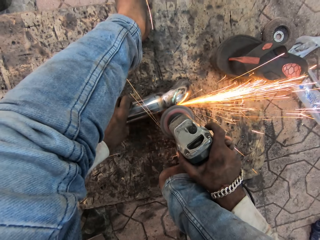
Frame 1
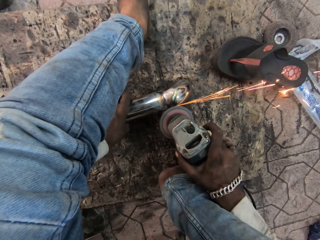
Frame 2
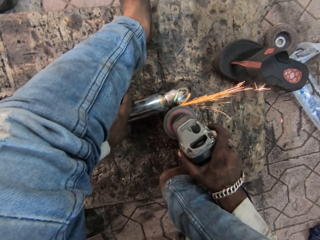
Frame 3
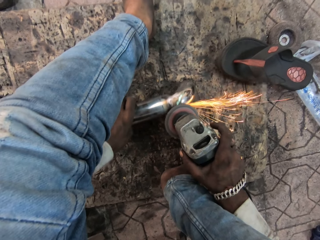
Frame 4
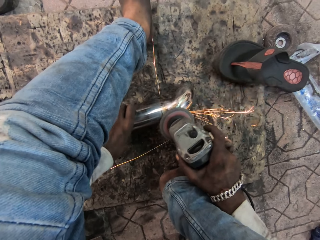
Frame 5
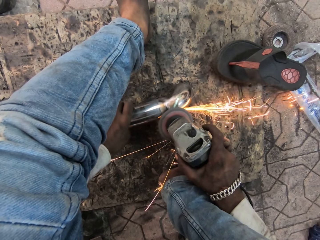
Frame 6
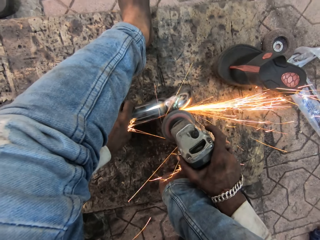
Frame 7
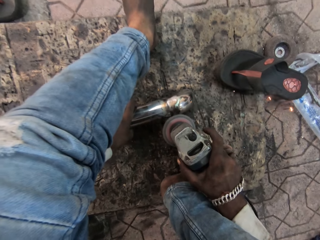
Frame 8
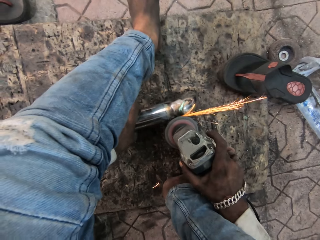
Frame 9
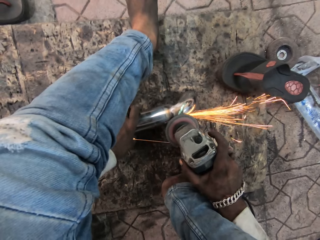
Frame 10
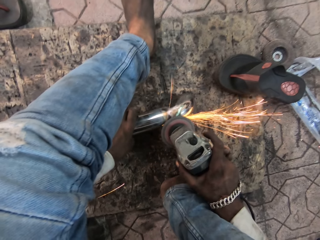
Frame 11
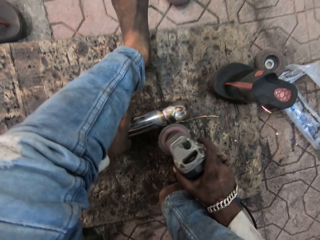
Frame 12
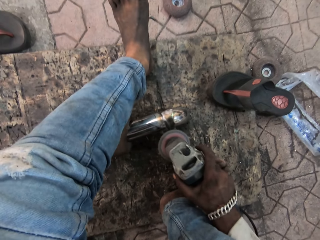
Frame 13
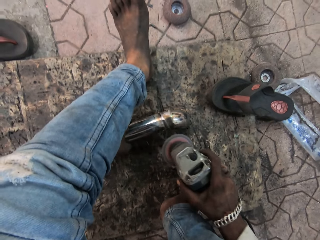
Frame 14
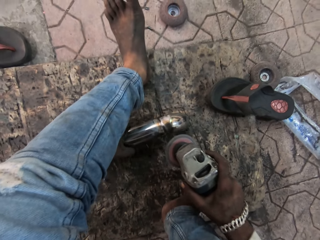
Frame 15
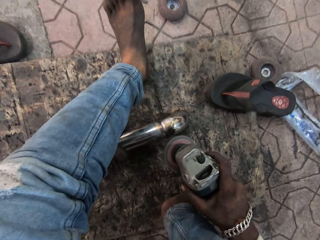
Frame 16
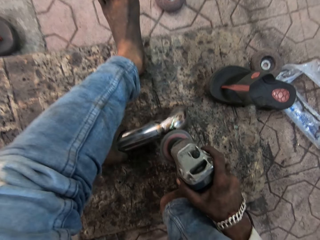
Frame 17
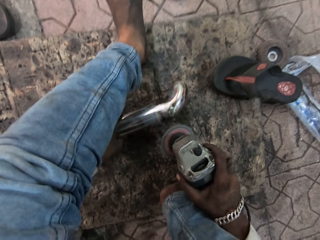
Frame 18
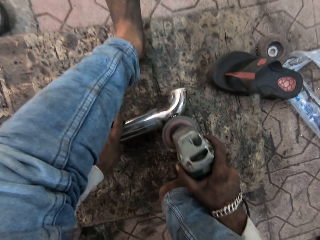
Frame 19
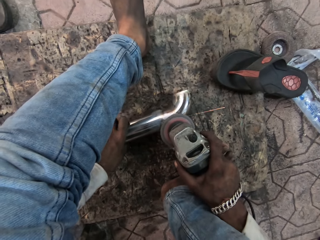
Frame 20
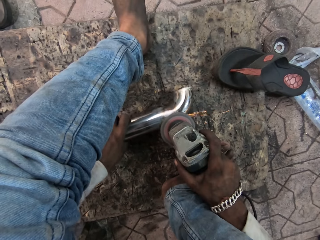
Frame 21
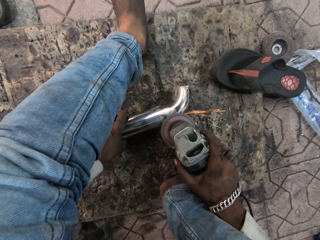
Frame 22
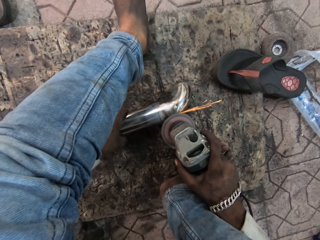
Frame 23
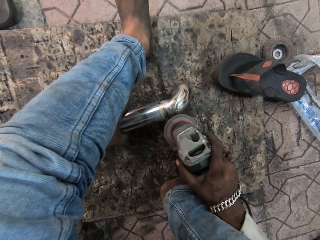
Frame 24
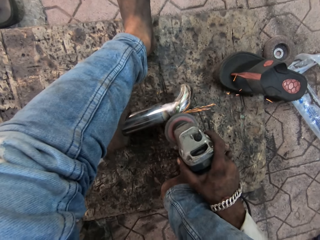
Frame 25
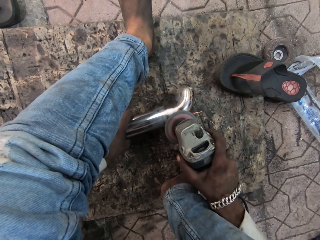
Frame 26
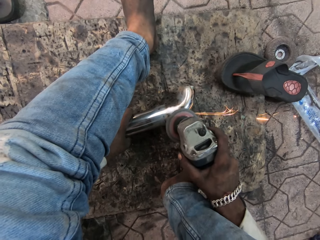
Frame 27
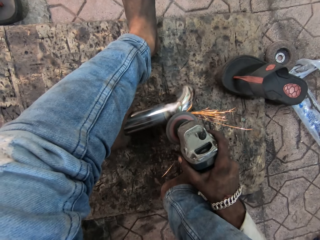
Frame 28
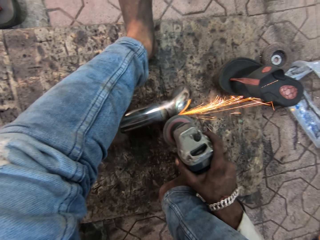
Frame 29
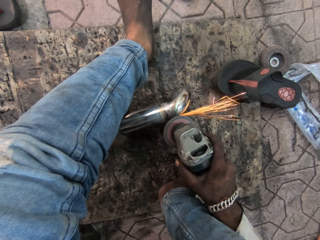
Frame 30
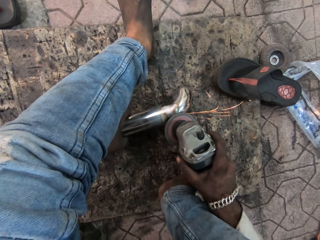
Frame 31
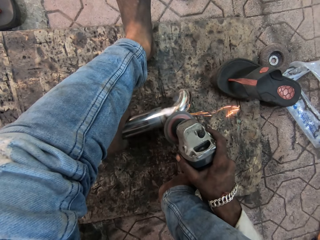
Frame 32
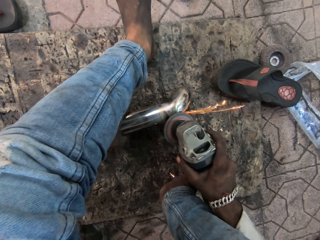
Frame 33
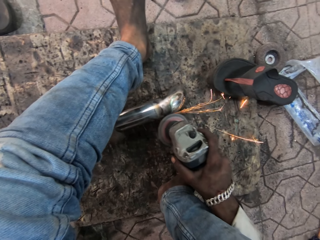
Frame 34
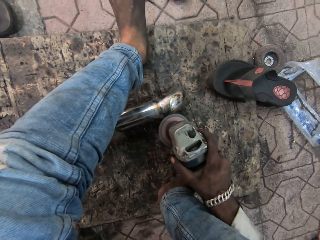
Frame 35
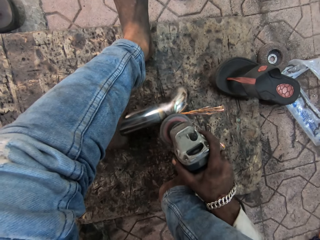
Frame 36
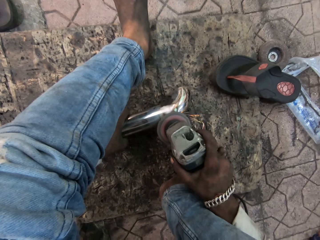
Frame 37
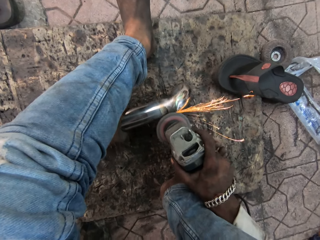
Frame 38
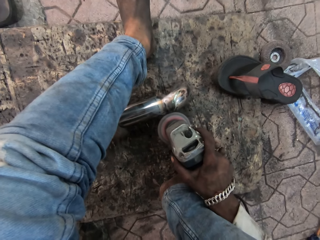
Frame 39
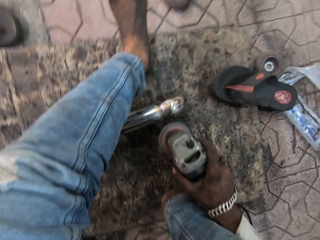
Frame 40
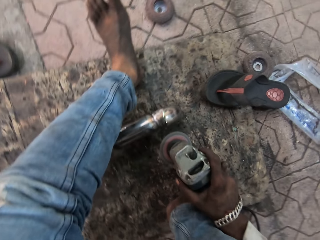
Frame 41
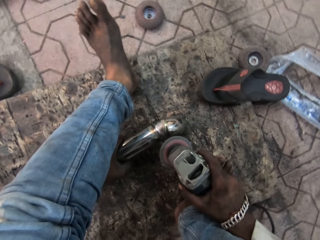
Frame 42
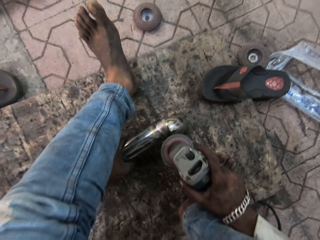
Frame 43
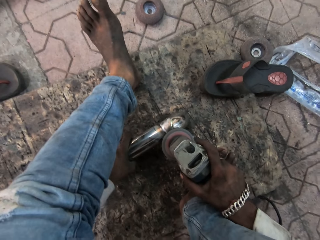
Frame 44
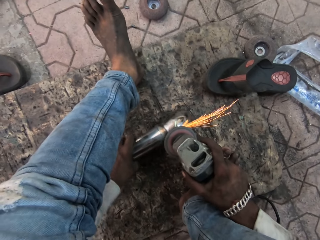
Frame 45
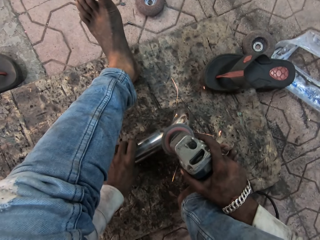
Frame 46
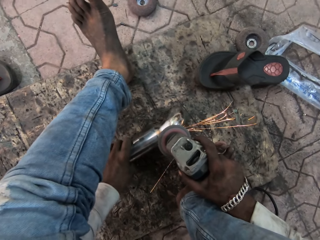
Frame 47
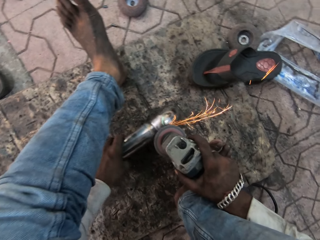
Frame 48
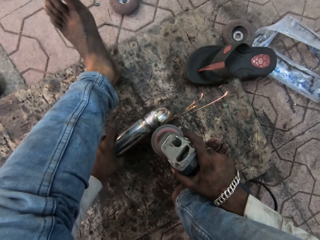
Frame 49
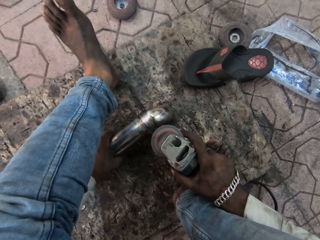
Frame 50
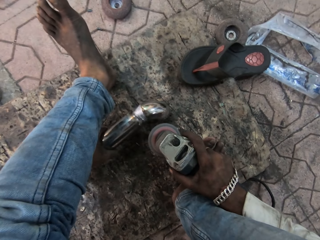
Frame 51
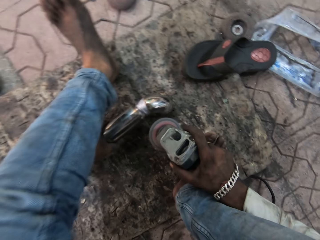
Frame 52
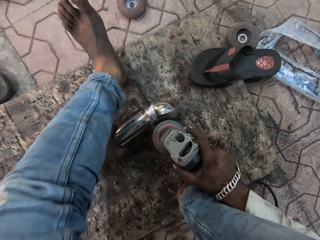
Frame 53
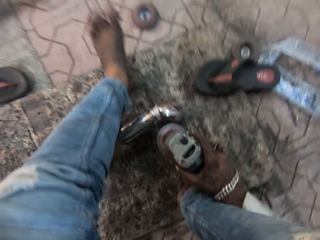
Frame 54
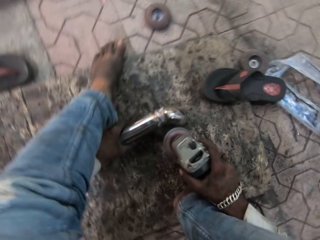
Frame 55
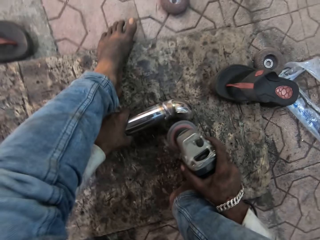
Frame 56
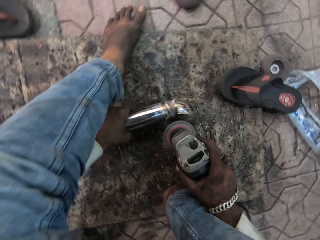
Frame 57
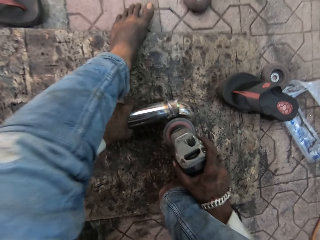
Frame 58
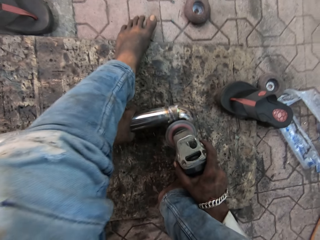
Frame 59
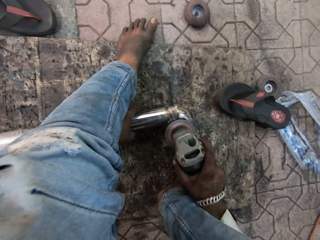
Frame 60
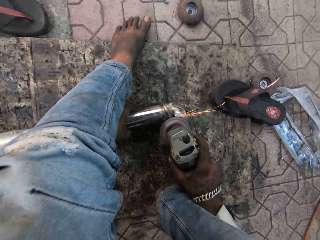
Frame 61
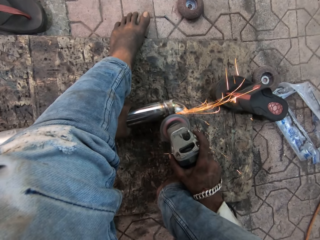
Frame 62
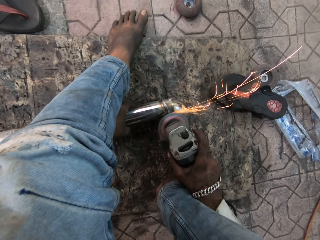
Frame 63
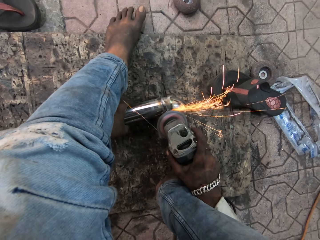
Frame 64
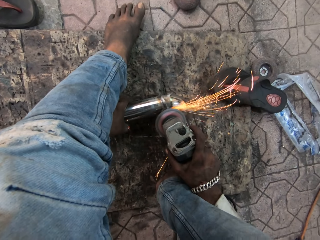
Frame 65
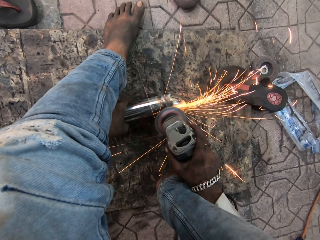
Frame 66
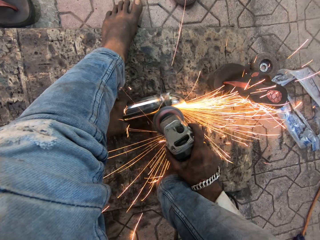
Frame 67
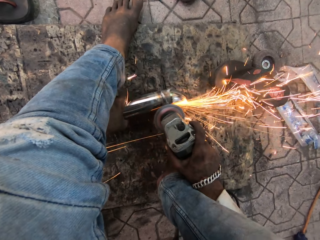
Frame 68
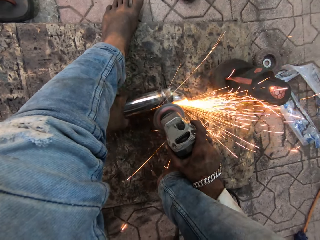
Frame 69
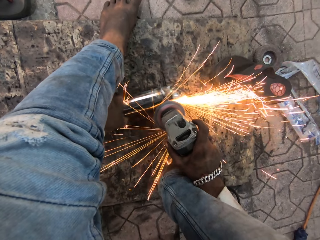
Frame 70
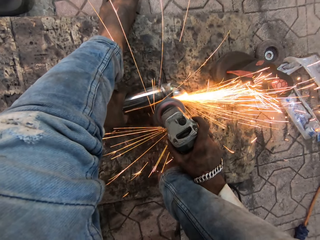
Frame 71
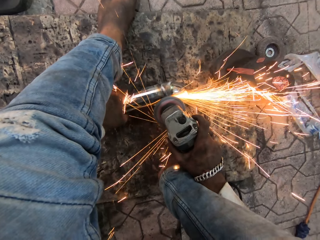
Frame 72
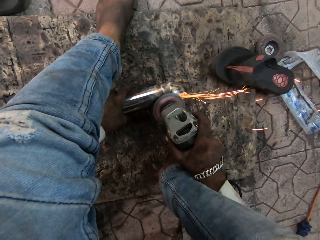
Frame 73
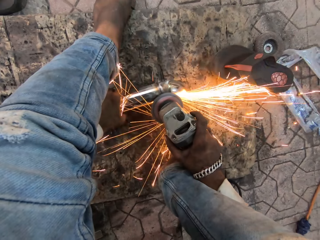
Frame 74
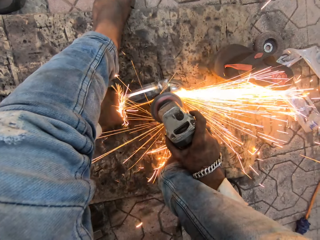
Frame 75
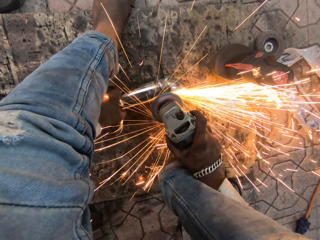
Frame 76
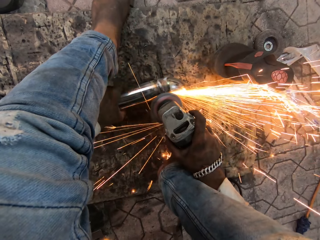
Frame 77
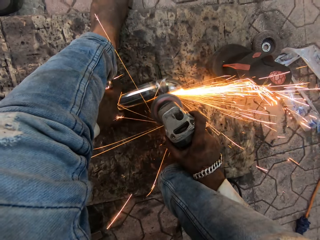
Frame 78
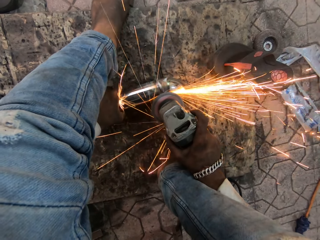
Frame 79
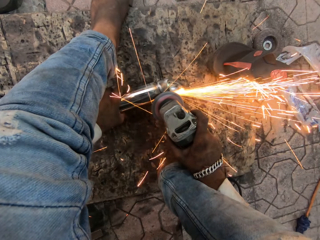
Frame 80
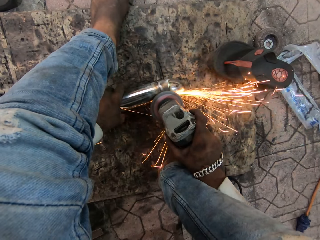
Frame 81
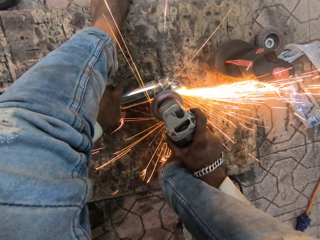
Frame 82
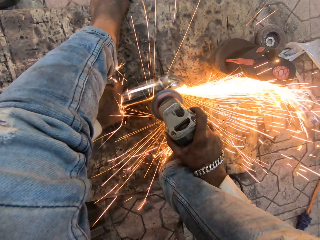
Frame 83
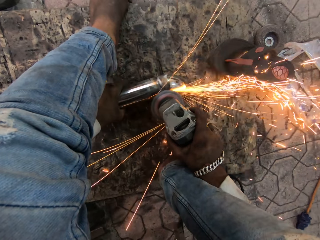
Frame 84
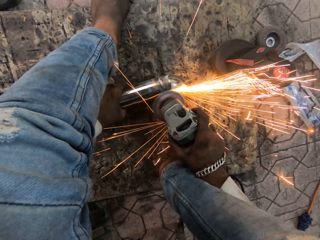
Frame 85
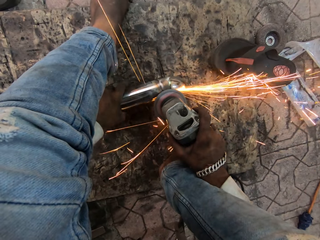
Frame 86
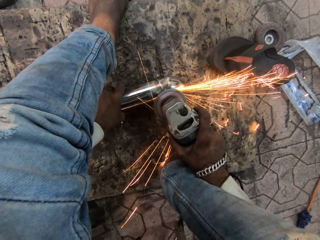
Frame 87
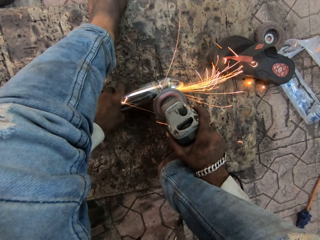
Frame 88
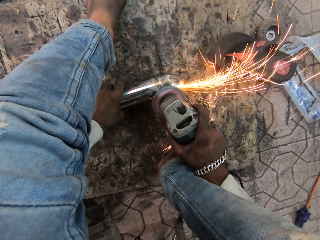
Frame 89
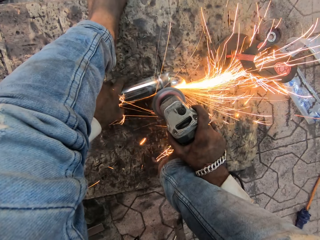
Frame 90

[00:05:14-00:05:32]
The camera wearer looks at the metal. They weld the metal. They look at the metal. They weld the metal. They look at the metal. They weld the metal.

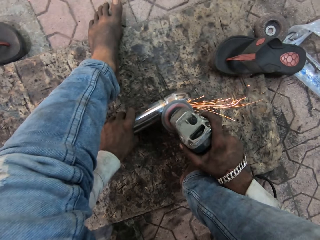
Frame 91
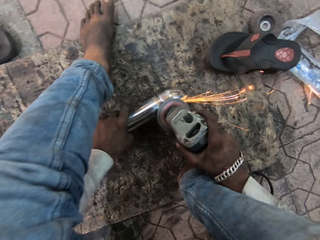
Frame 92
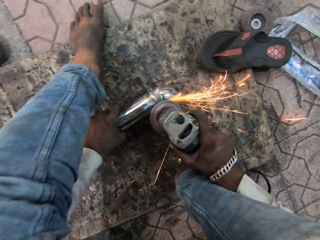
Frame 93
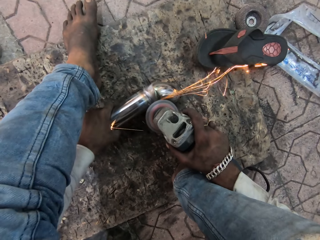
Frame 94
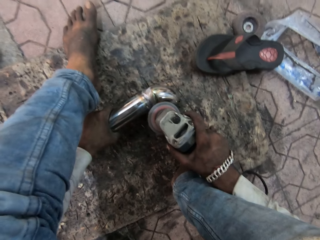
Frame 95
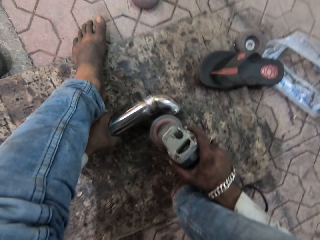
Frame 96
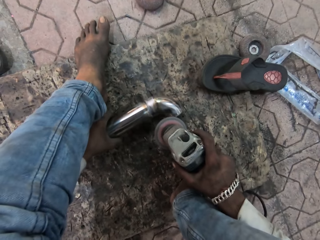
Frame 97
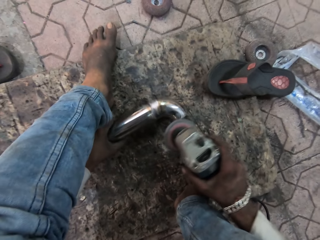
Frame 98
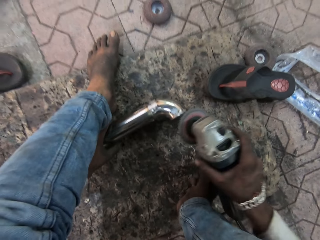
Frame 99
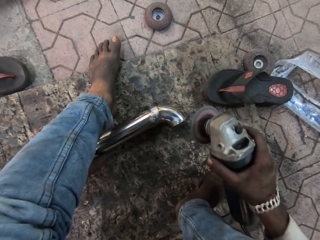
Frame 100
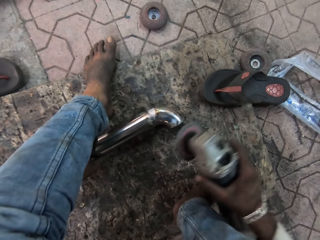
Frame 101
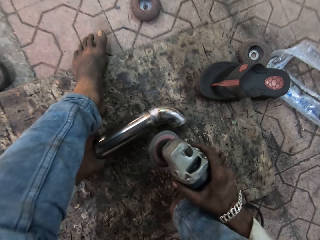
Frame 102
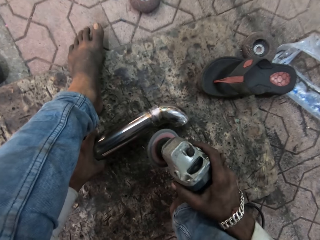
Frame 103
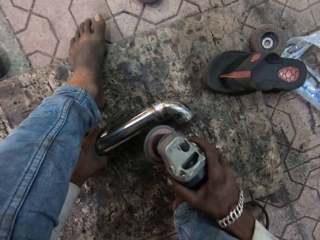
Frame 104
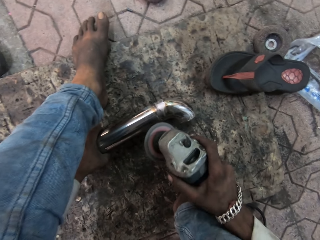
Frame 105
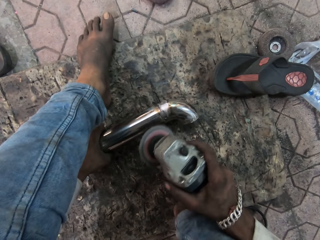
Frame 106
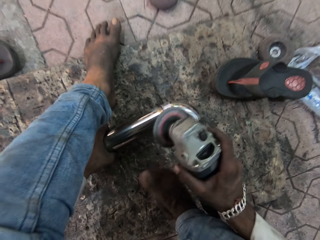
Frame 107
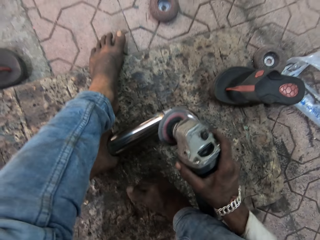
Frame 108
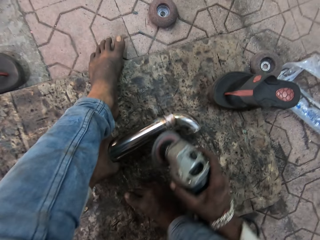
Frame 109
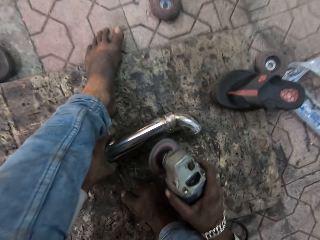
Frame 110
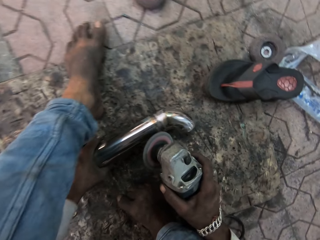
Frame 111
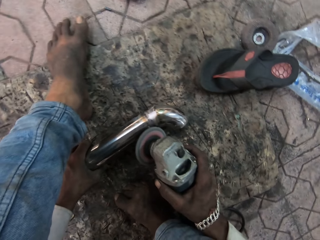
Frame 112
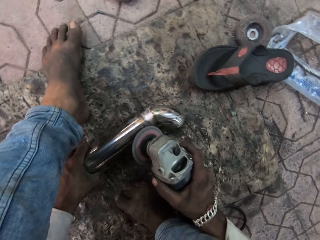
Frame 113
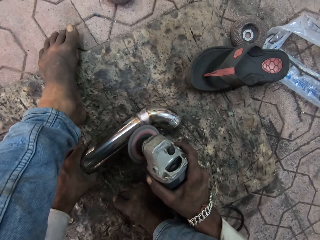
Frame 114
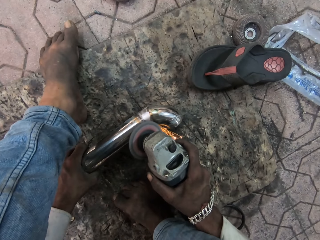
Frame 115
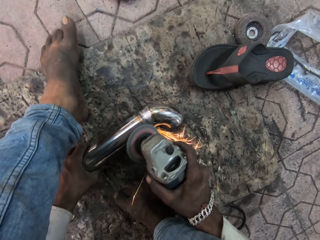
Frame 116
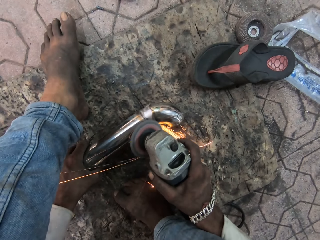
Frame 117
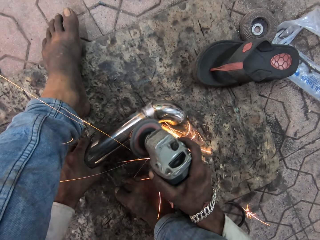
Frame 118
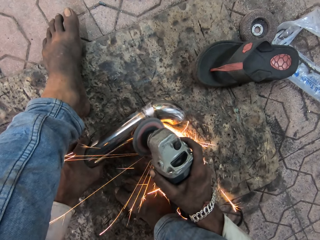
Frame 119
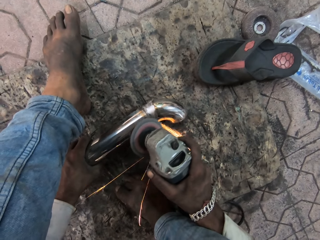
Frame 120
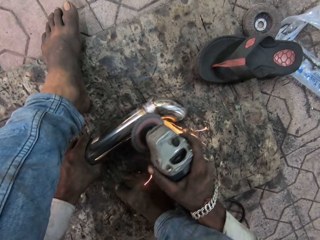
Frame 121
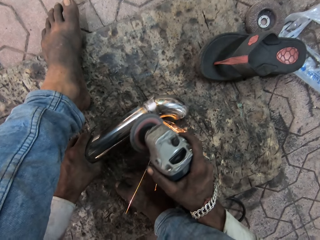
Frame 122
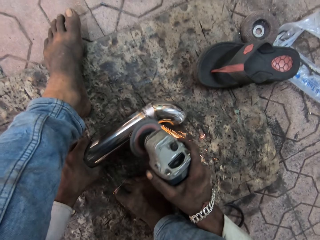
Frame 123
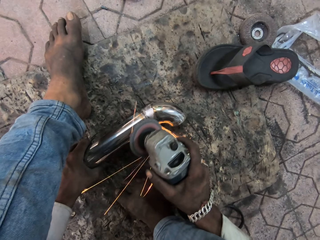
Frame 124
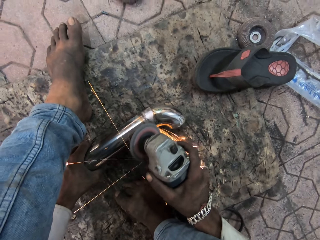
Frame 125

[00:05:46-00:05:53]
The camera wearer adjusts the metal. They weld the metal.
